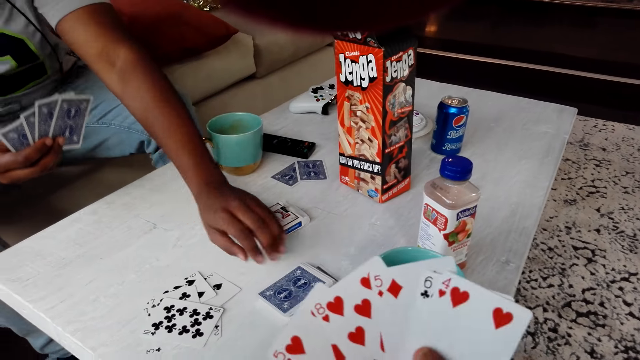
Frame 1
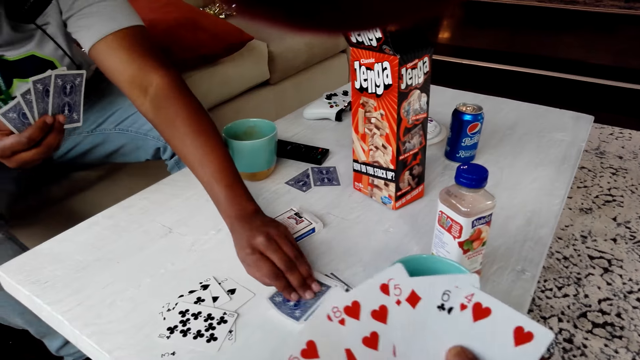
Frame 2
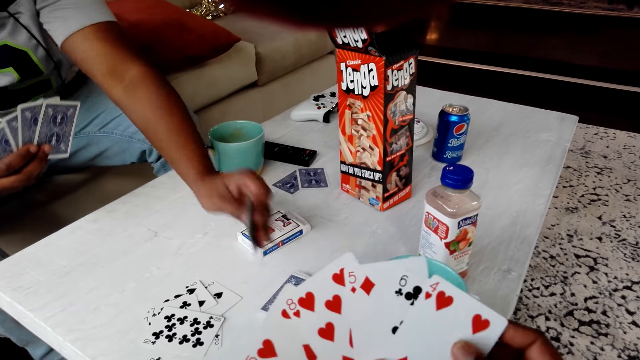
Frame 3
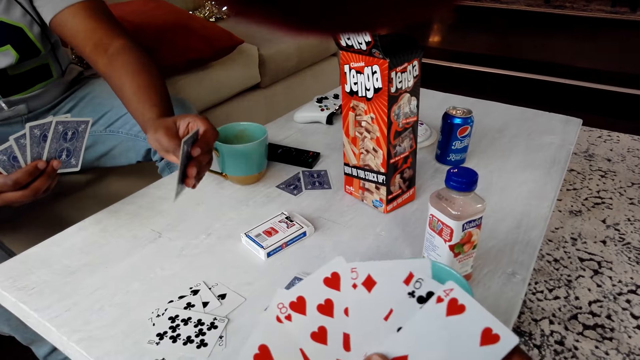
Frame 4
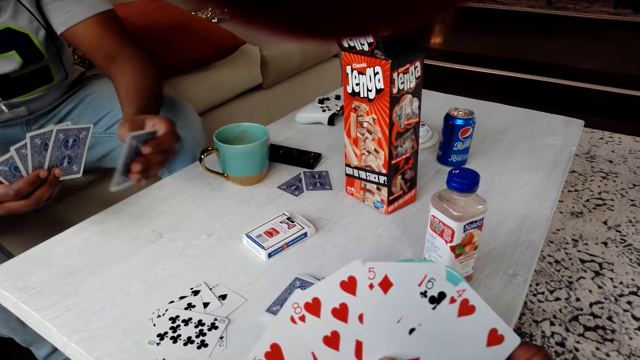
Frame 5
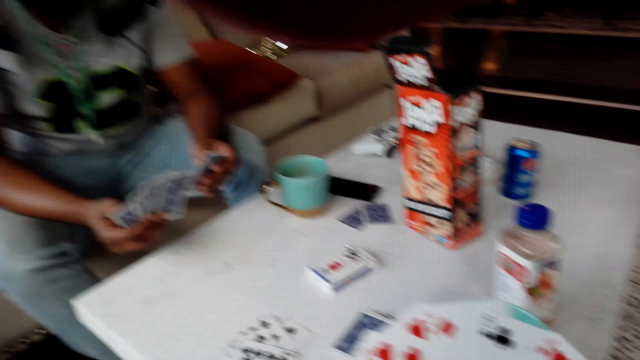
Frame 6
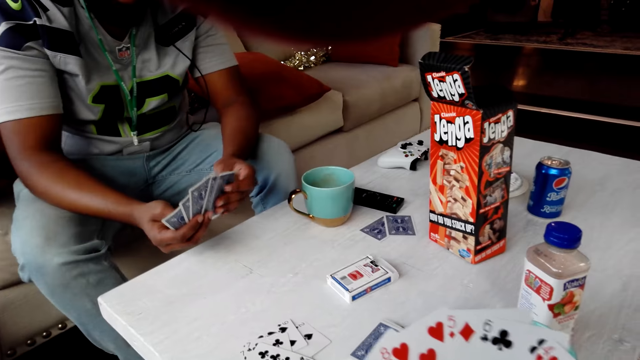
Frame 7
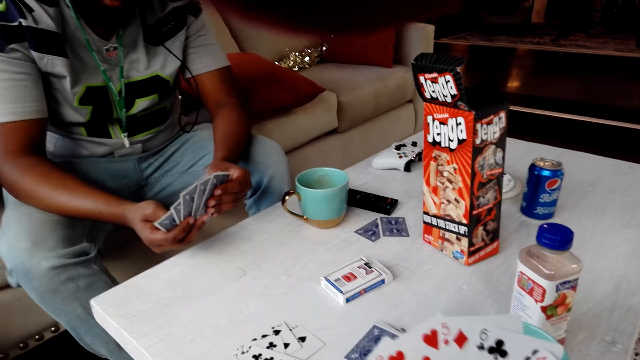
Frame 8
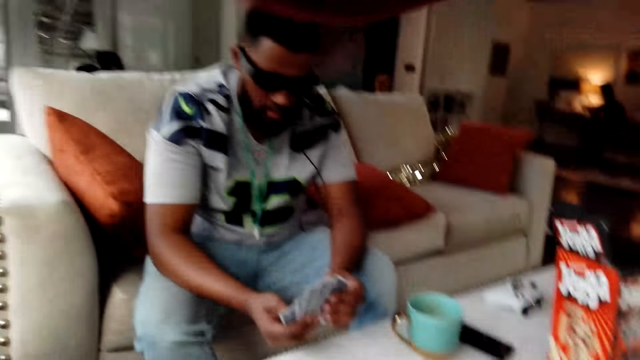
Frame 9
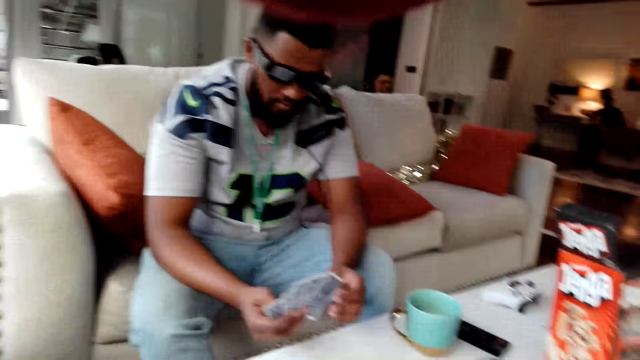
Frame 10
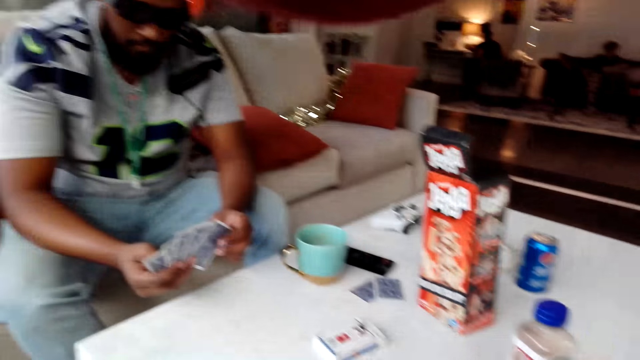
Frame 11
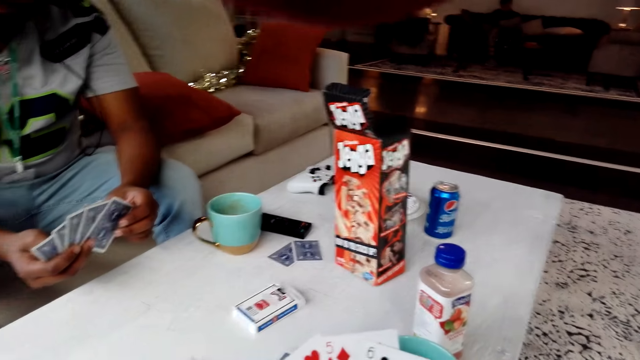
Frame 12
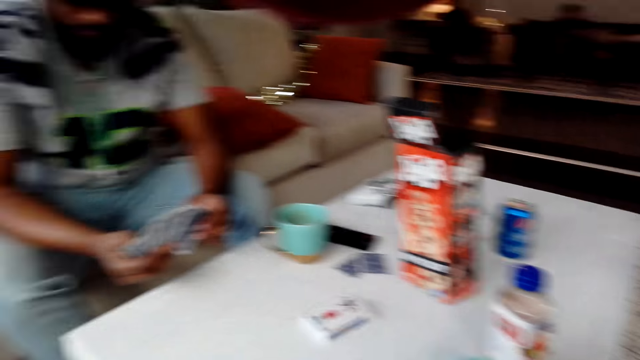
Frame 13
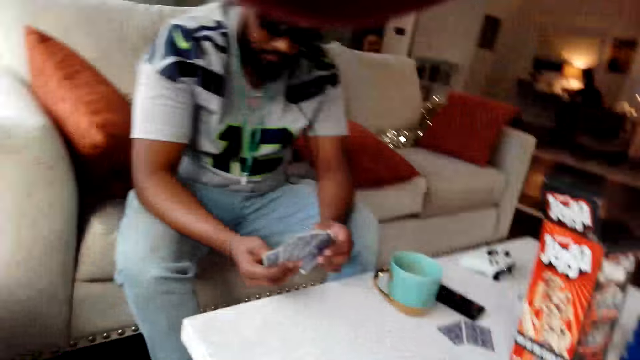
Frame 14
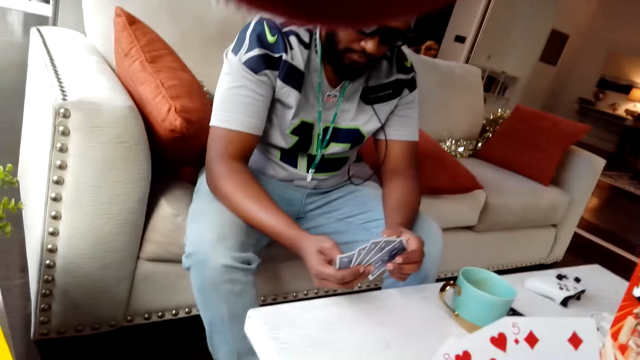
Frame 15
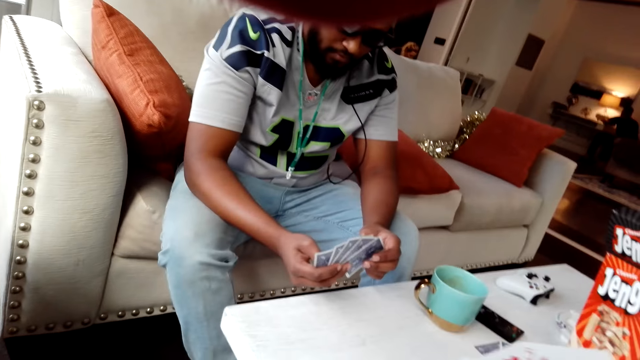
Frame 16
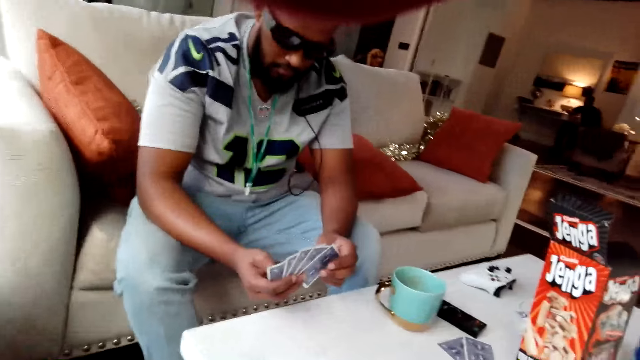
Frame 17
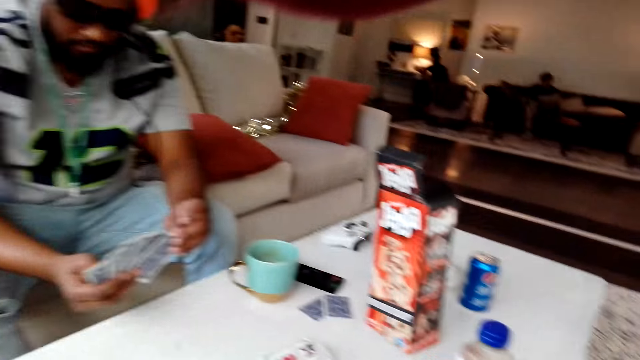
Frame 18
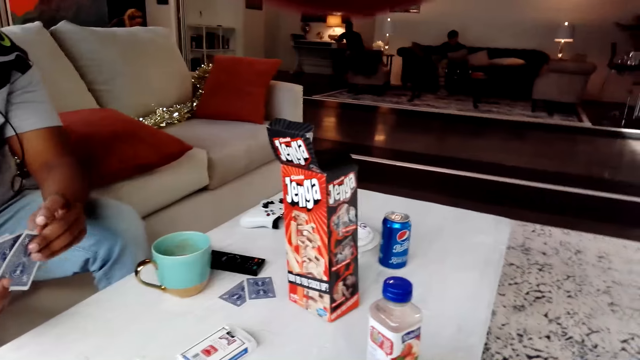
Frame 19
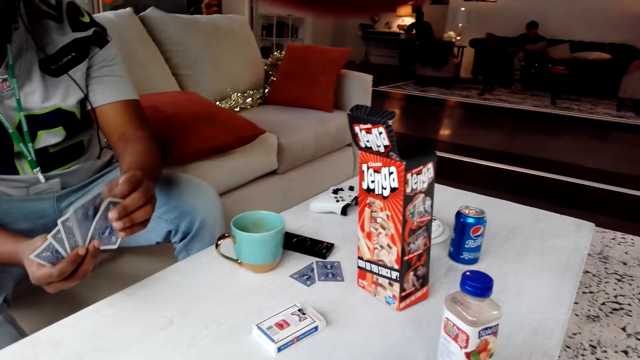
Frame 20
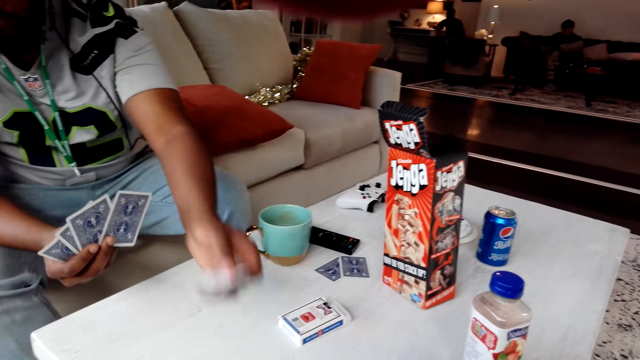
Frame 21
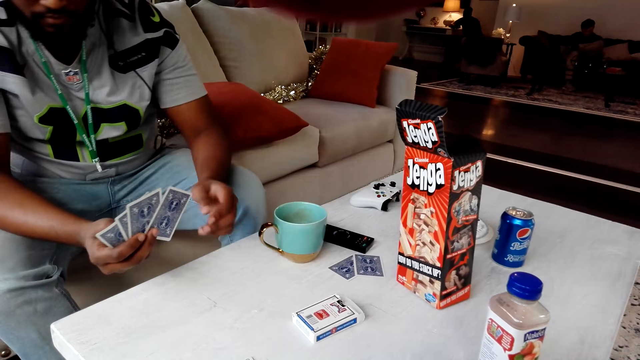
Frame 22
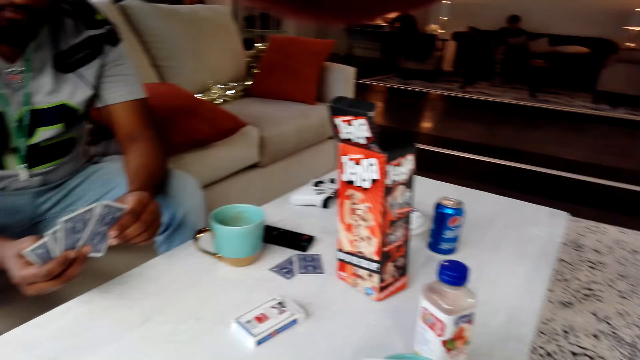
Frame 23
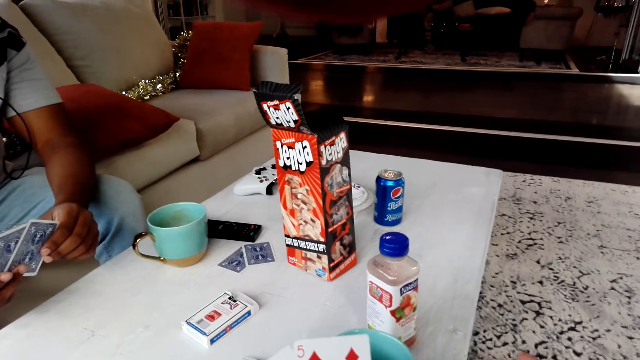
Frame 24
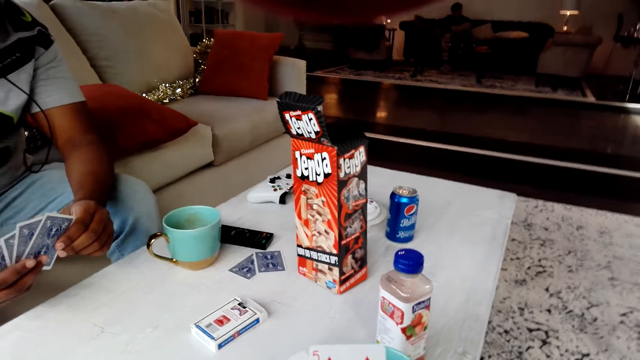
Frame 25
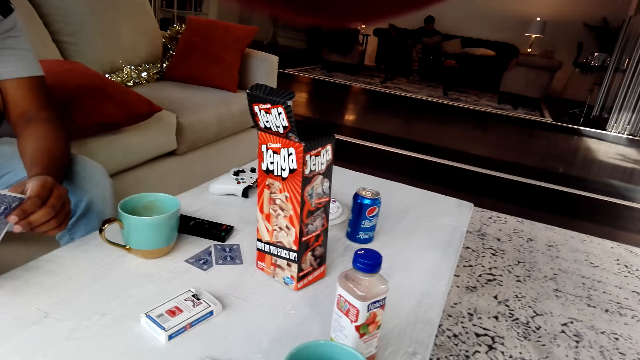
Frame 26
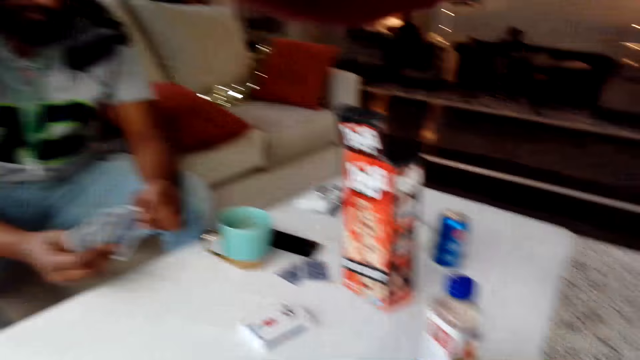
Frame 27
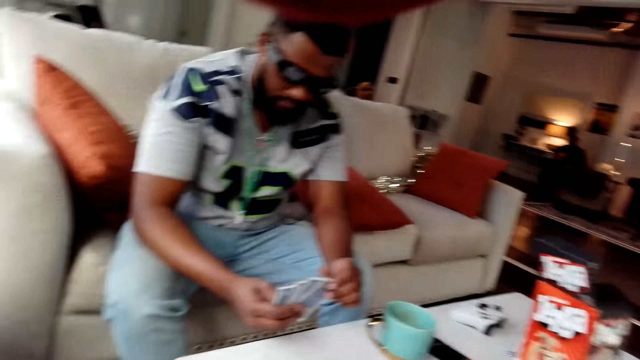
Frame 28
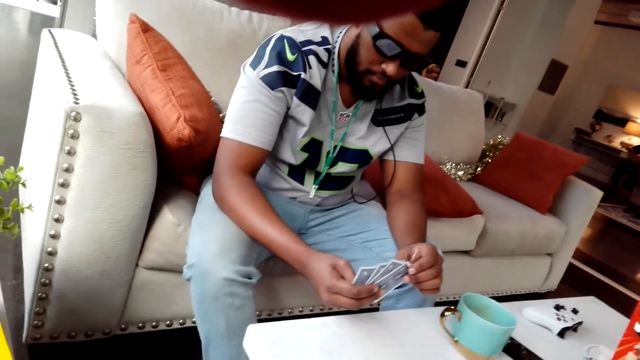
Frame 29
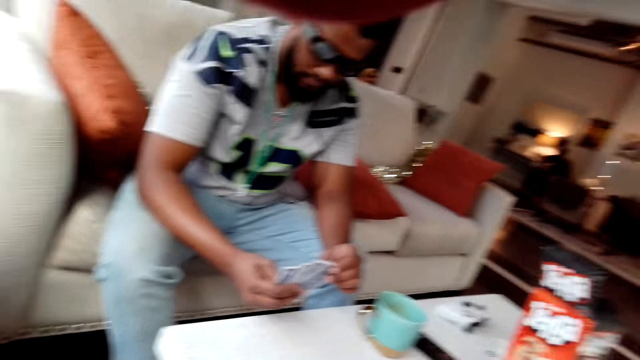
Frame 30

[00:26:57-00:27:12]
A man picks up the playing cards from the table. The camera wearer spreads the cards. They talk to a person.

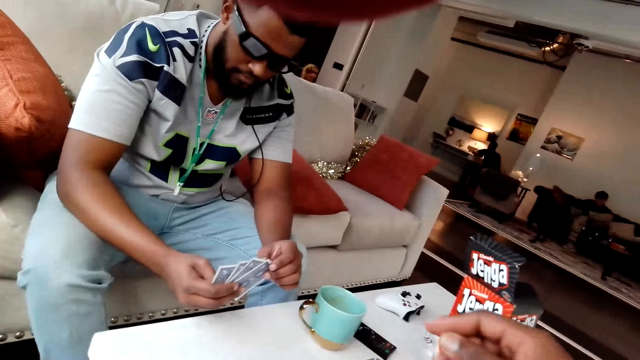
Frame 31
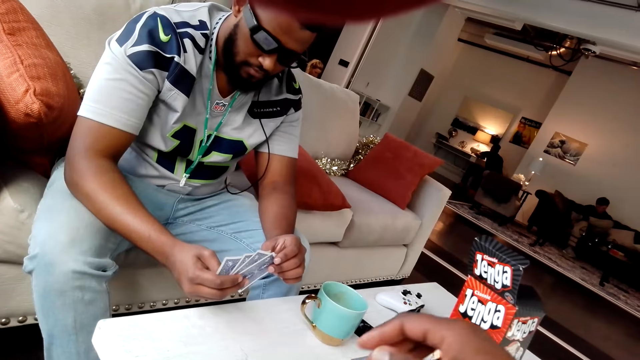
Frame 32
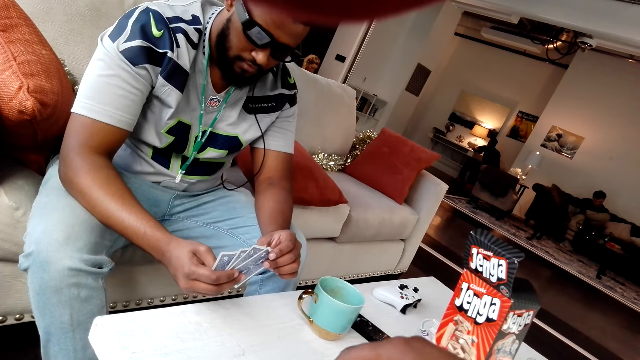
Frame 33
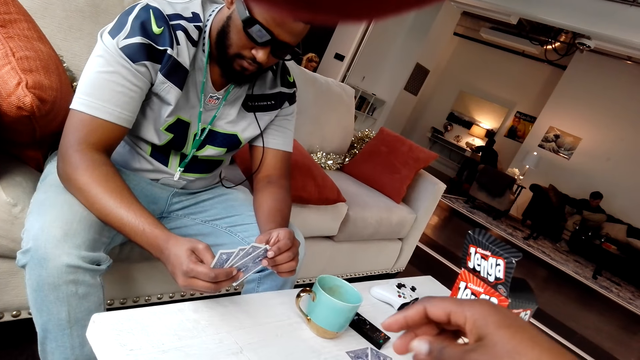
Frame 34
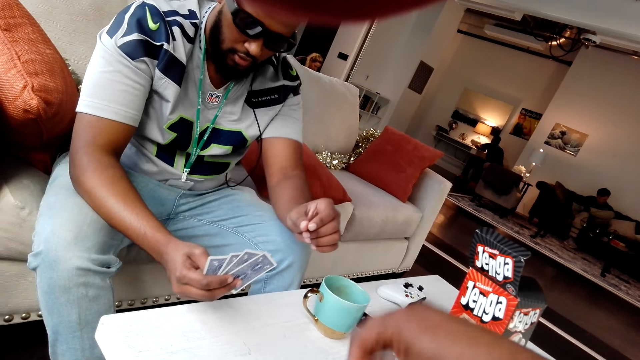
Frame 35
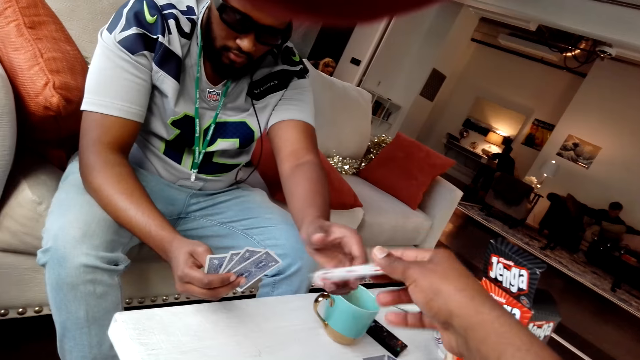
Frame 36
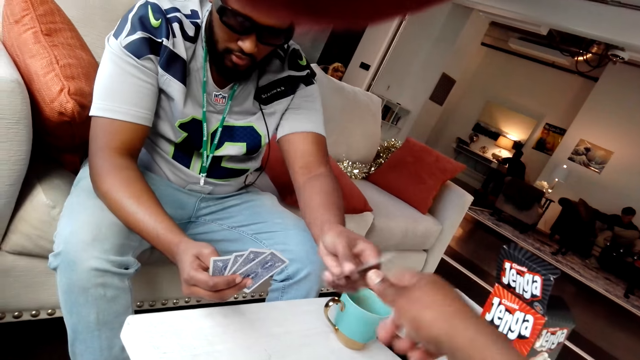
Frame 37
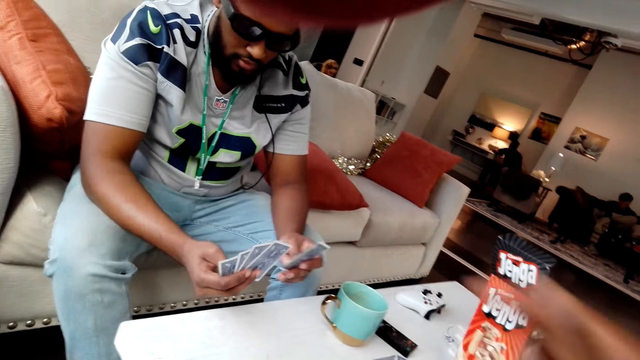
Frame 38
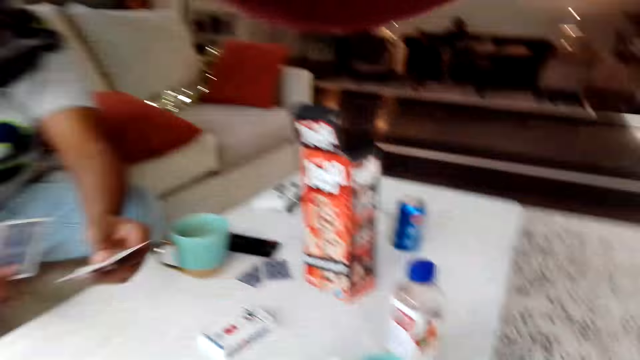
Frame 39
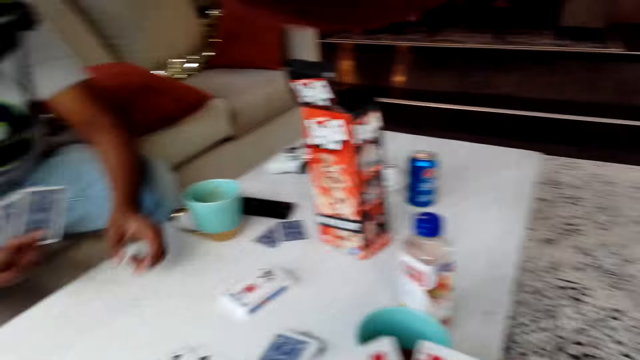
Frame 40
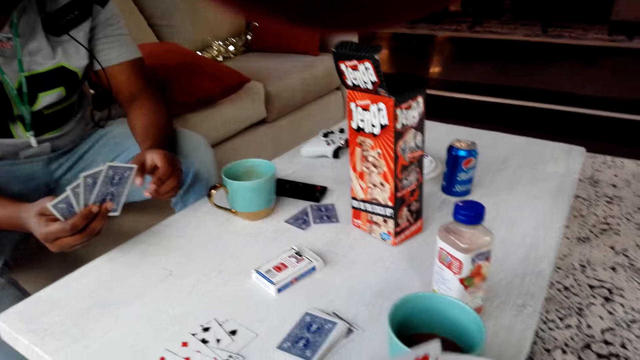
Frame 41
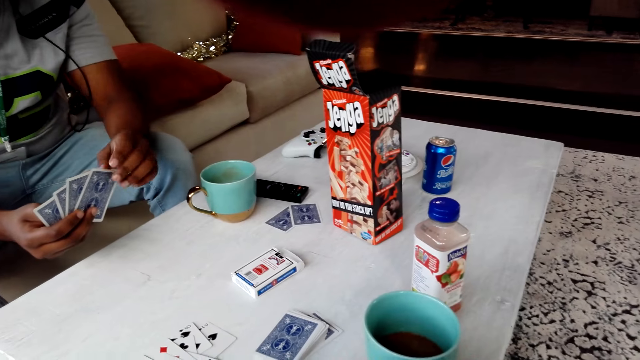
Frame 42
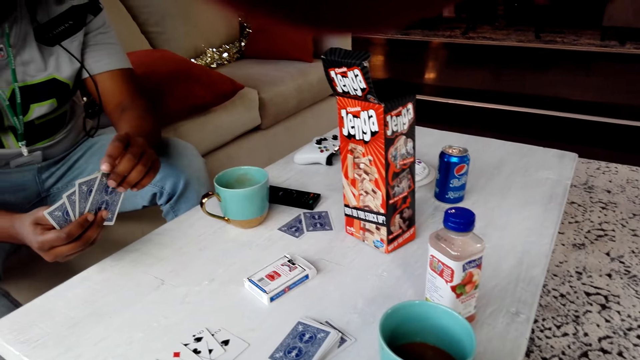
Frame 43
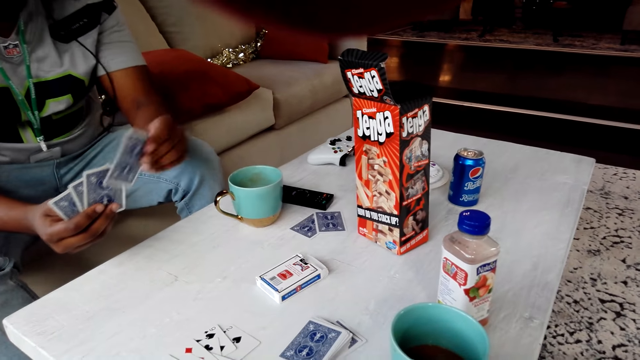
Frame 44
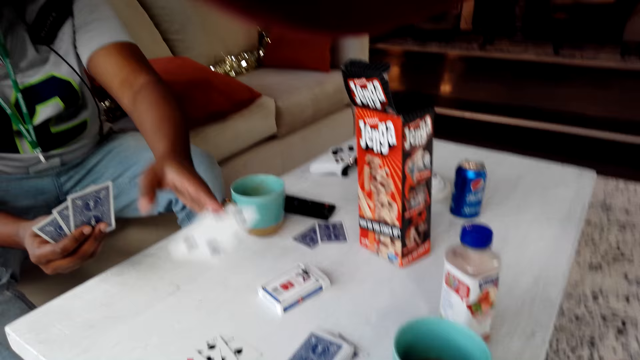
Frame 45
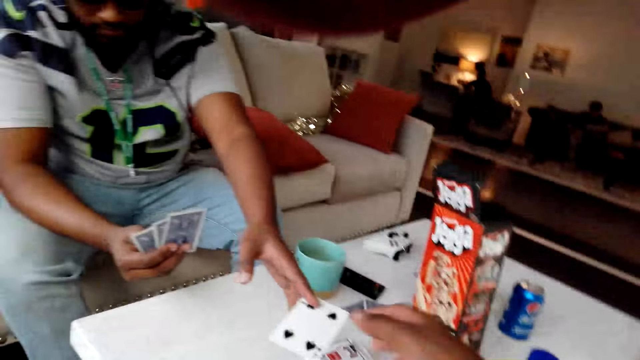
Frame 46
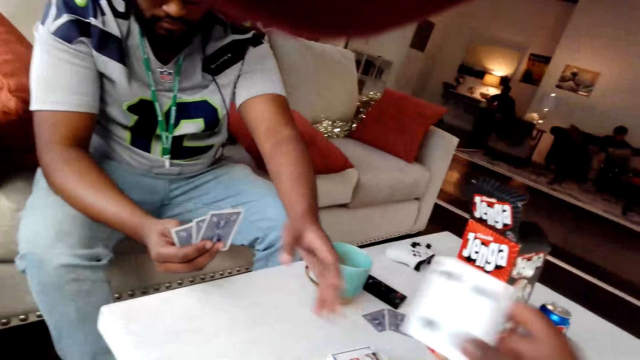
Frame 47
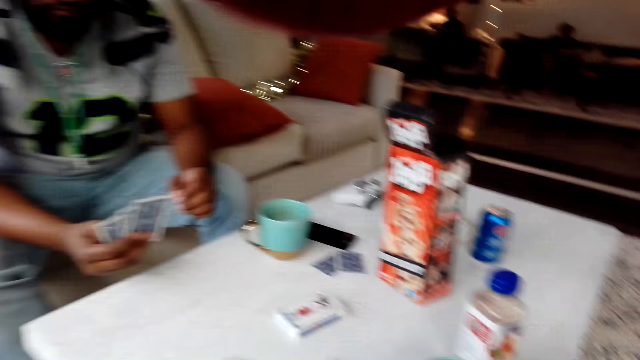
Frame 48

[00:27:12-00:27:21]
The camera wearer gives the playing cards to the man. The man drops a card on the table. The man hands a card to the camera wearer and puts a playing card on the table.
